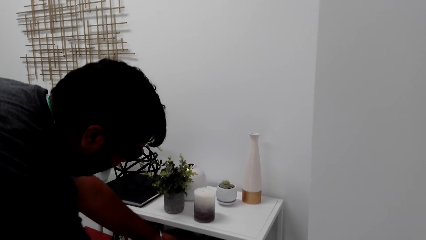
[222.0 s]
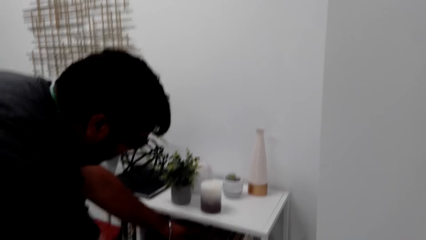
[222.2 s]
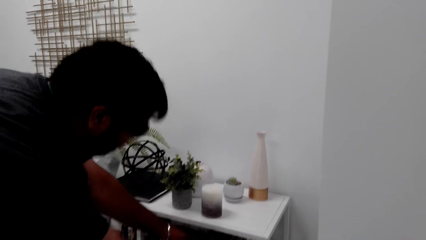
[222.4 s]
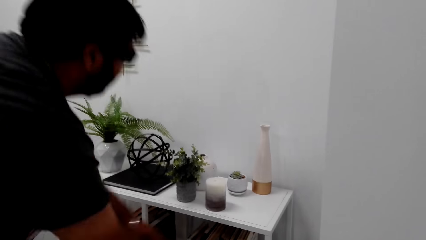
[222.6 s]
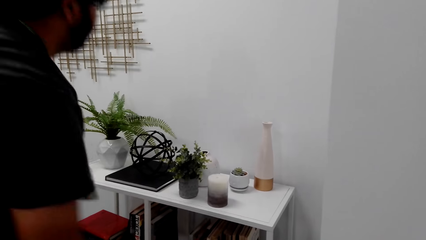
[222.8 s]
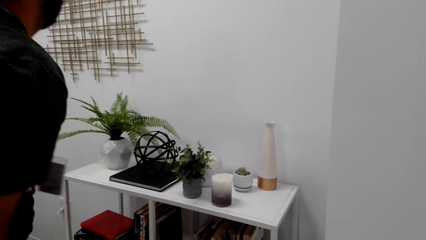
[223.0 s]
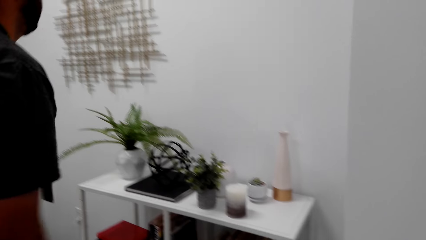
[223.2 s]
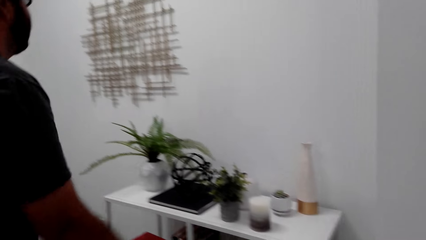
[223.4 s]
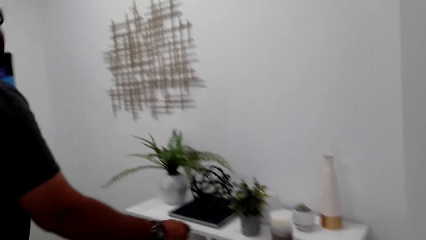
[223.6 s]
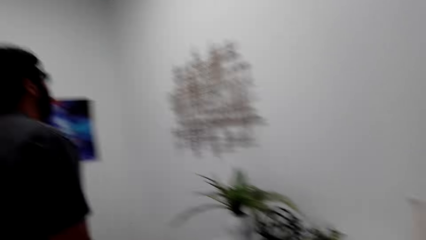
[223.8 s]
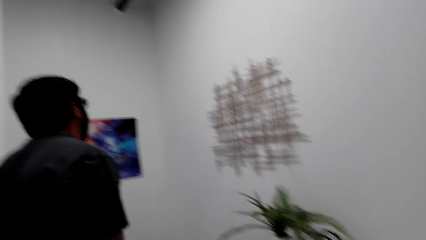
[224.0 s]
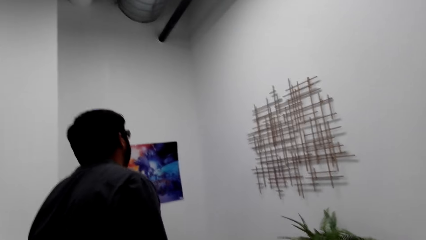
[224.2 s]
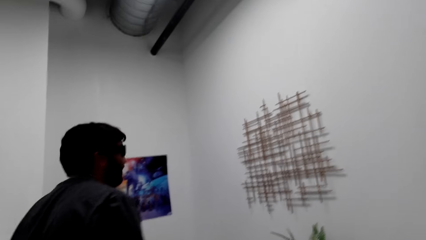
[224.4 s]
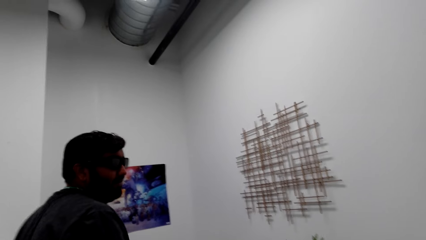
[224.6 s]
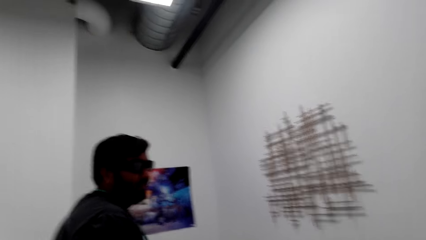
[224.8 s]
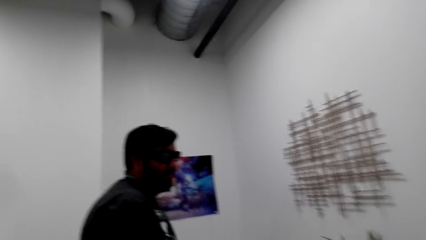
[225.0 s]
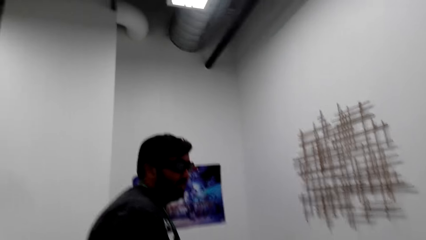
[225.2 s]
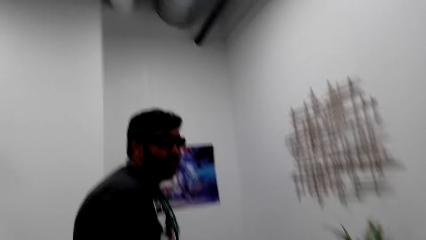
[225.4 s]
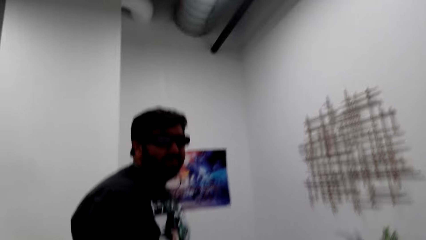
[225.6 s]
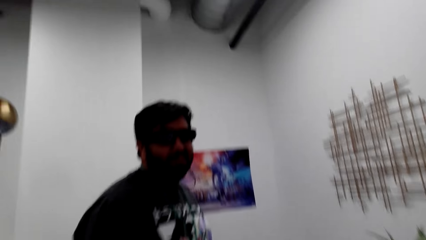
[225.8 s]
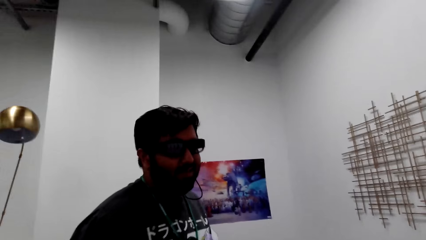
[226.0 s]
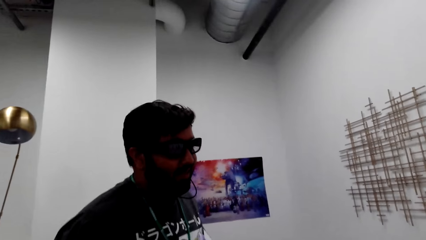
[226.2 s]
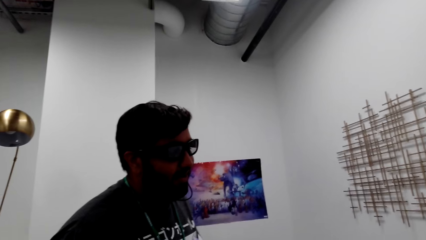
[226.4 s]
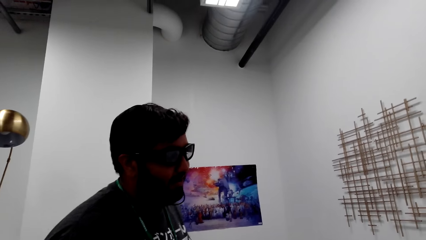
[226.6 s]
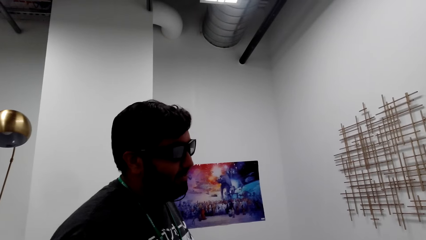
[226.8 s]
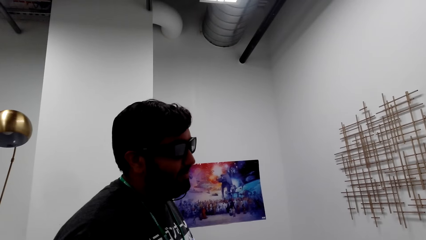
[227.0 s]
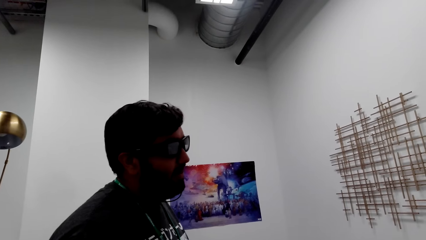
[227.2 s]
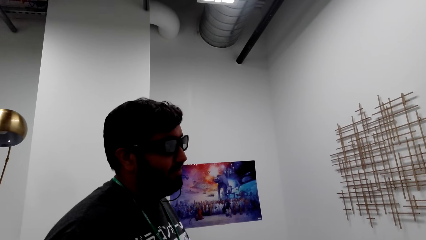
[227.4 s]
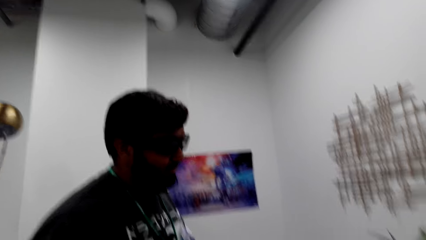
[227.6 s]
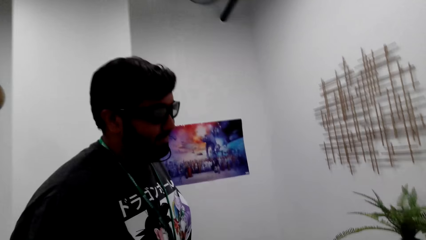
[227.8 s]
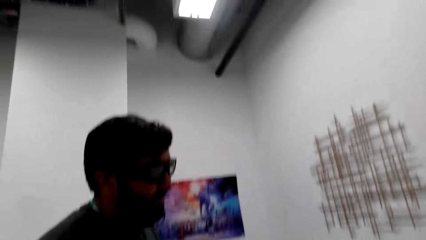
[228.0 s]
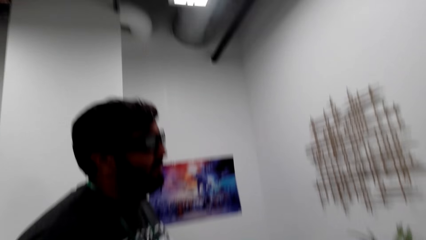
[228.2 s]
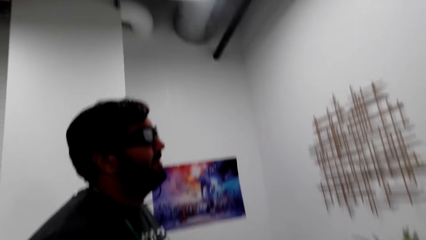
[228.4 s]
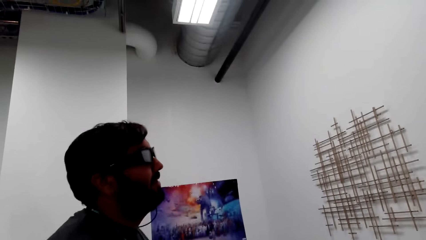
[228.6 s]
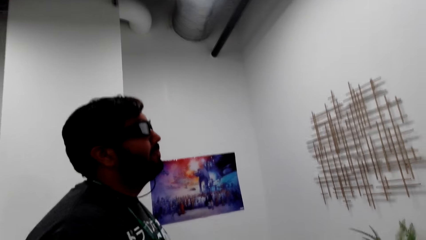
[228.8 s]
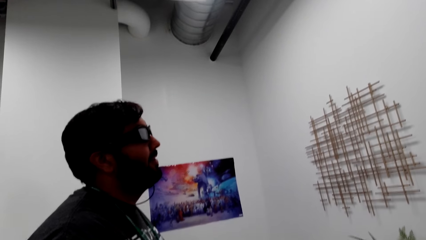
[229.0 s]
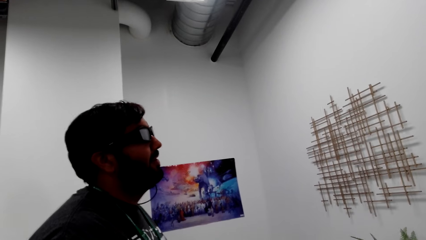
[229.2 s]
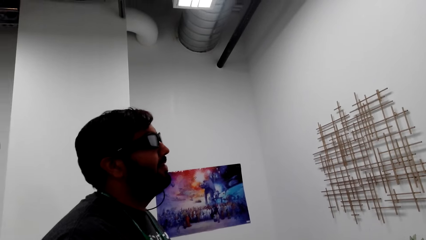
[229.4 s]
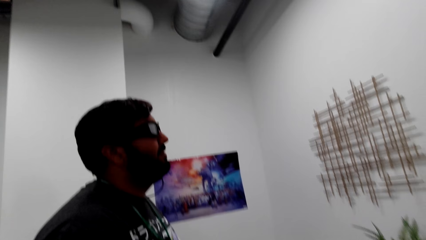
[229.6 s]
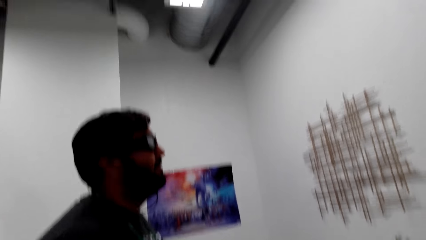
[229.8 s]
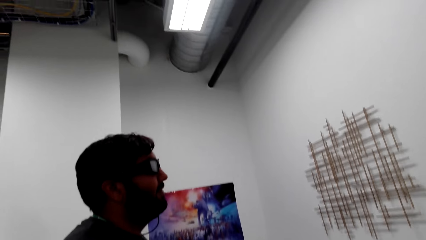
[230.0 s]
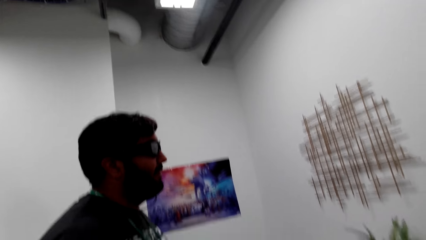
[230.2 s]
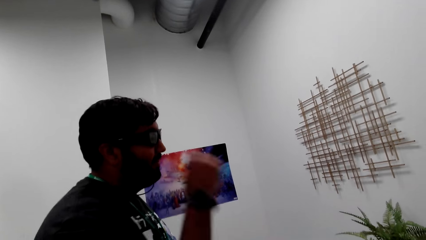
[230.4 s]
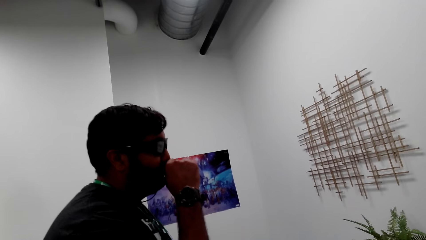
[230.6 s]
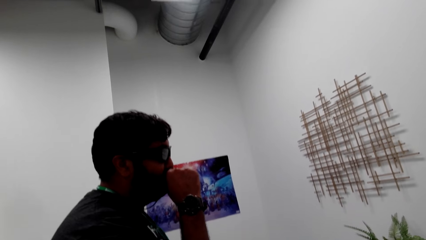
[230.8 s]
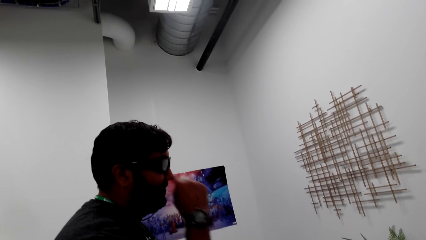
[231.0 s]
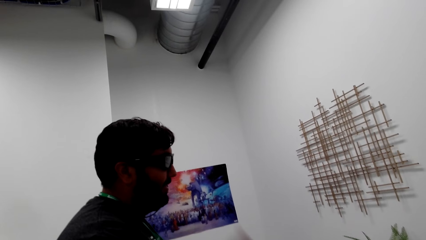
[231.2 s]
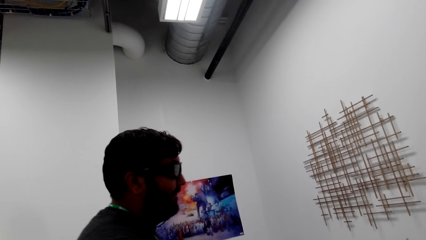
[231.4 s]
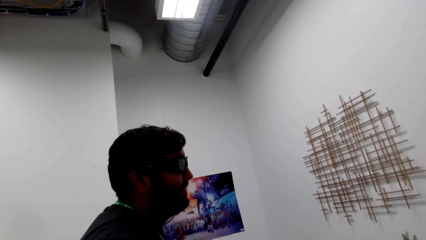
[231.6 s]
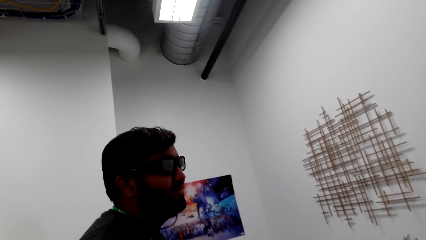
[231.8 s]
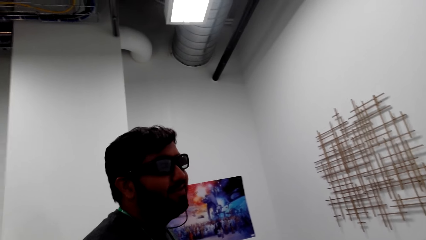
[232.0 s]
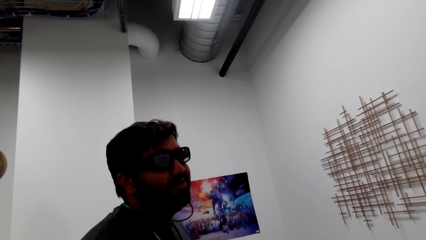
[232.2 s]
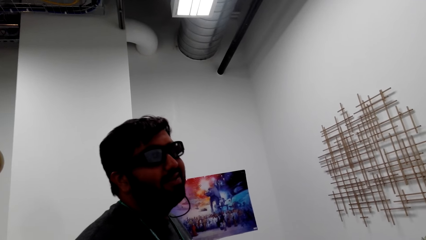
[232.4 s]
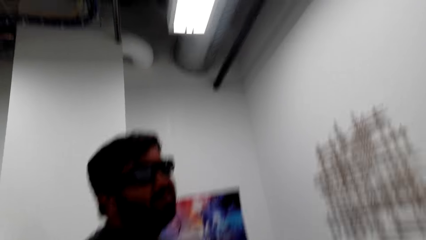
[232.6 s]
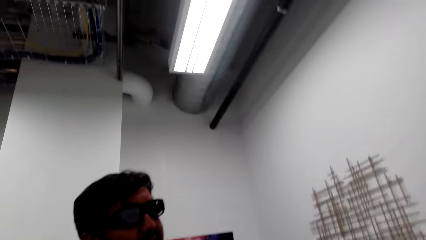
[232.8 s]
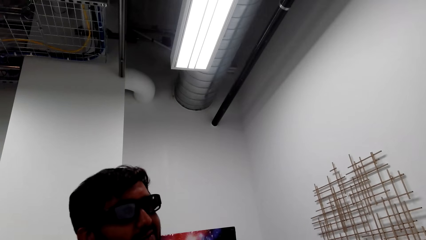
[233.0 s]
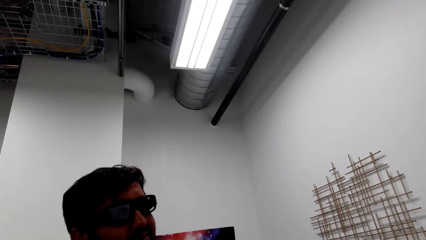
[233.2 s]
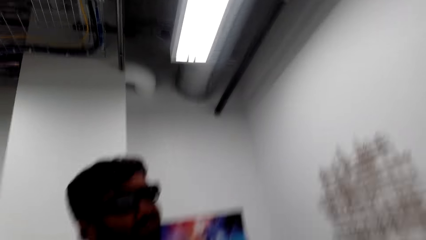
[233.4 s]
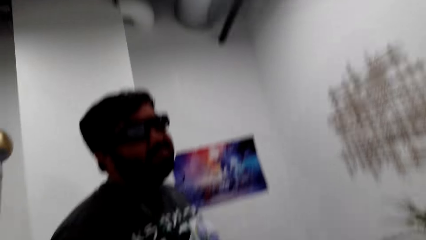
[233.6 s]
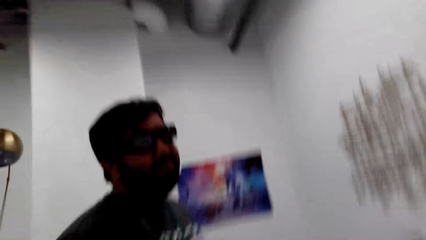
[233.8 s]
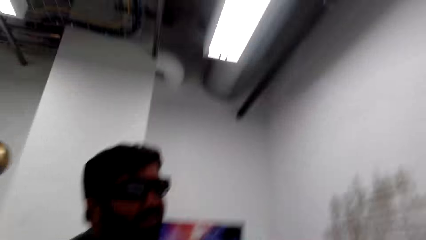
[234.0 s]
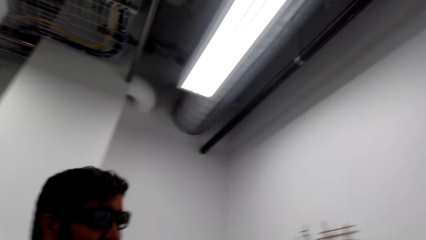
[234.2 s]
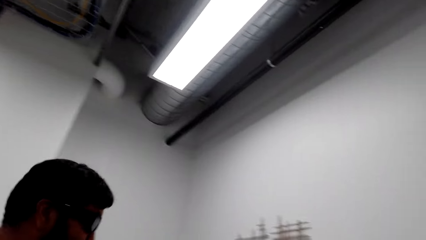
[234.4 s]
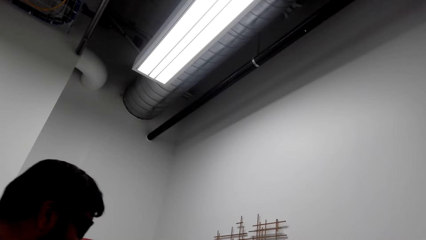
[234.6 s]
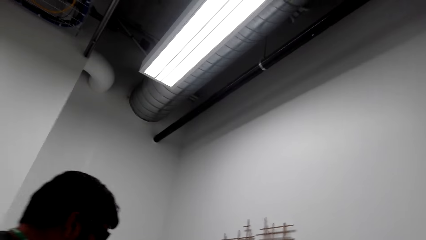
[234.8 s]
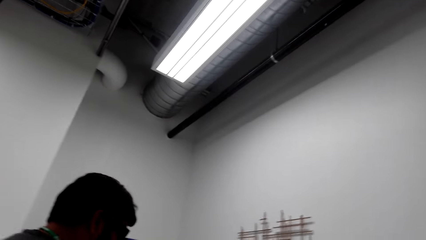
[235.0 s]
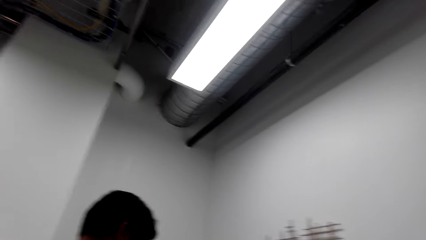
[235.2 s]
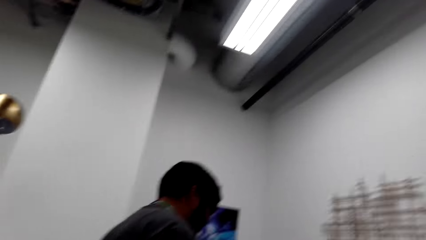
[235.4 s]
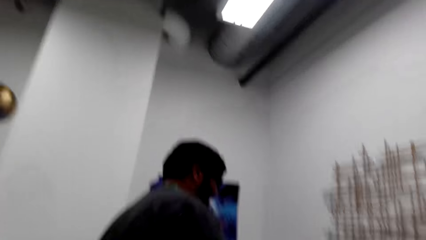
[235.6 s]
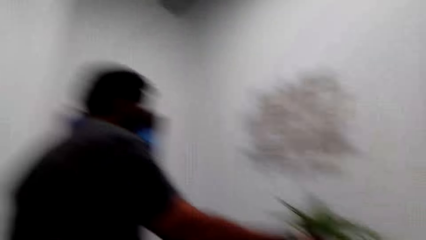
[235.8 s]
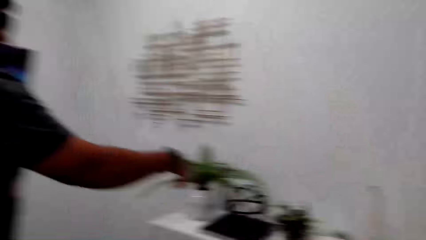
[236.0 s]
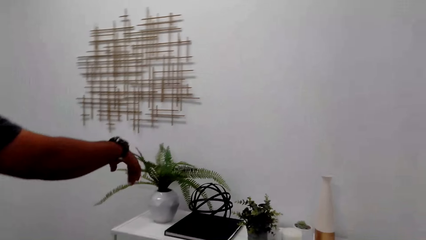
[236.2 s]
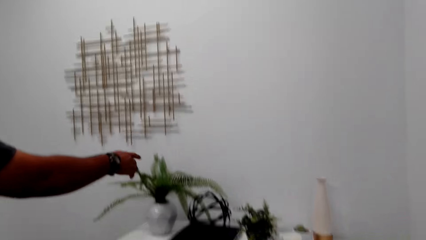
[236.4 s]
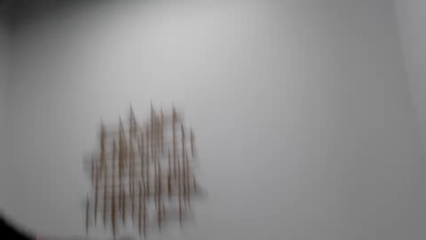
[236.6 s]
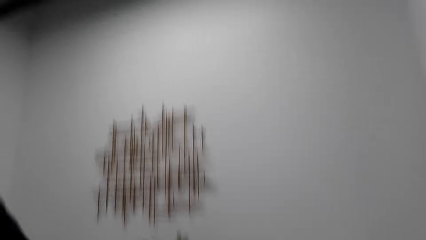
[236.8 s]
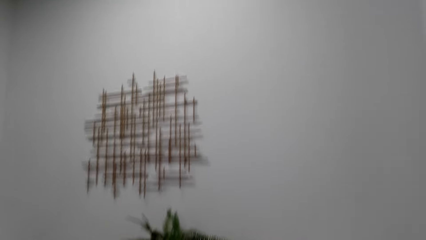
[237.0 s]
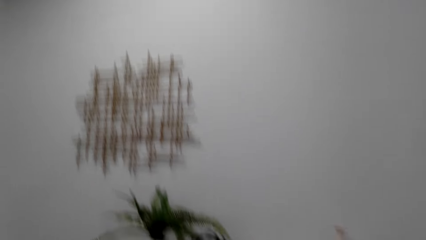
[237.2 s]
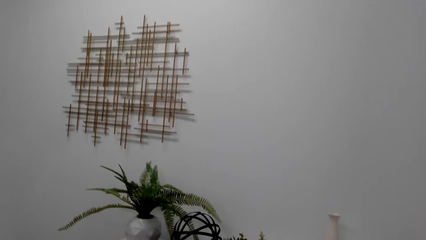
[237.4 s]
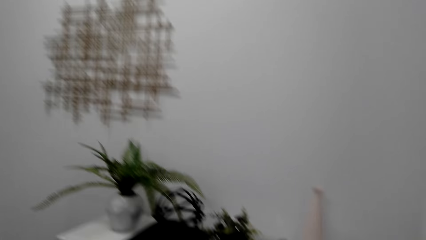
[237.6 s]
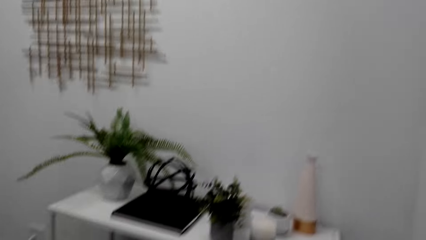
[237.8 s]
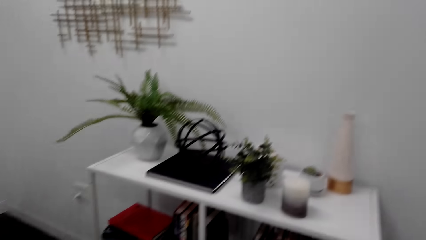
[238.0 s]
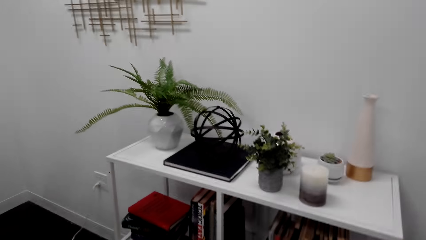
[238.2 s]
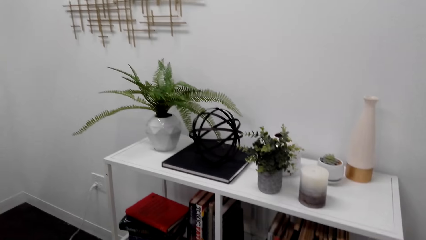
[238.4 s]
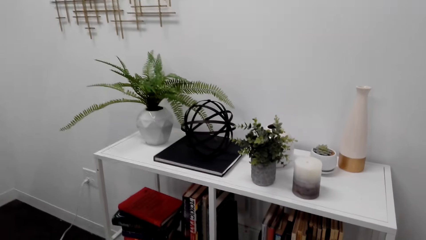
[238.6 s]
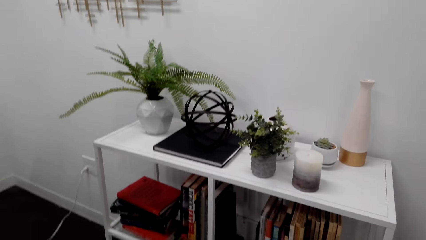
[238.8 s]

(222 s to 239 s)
The camera wearer talks to a man. The man looks around. The man talks to the camera wearer. The man moves a hand to the mouth. The man talks to the camera wearer. The camera wearer laughs. The man points at flowers.
